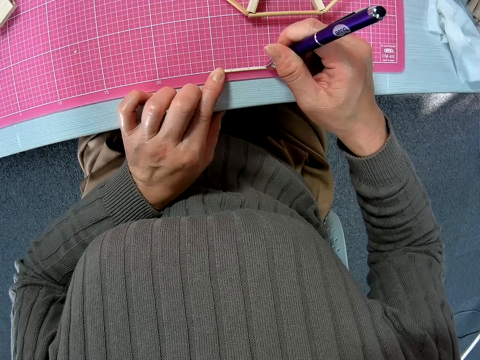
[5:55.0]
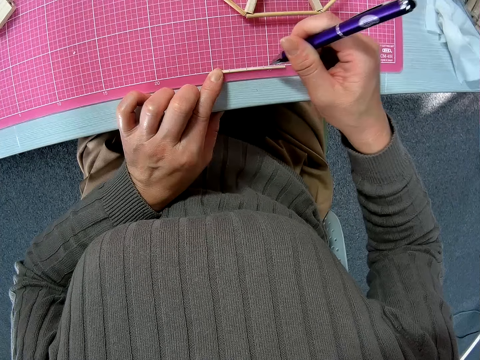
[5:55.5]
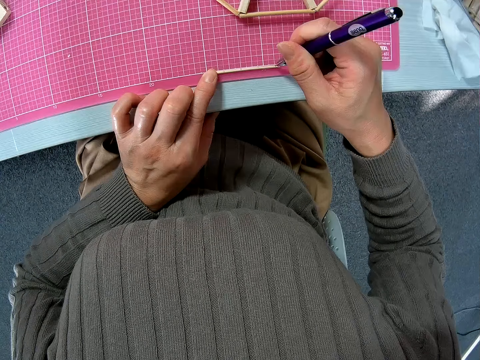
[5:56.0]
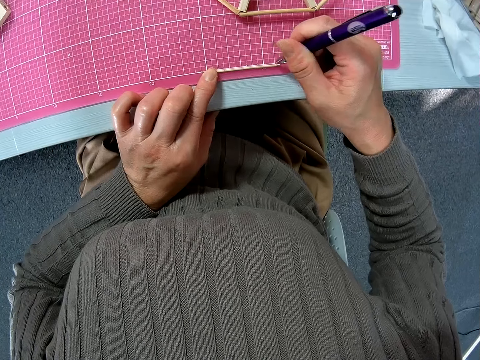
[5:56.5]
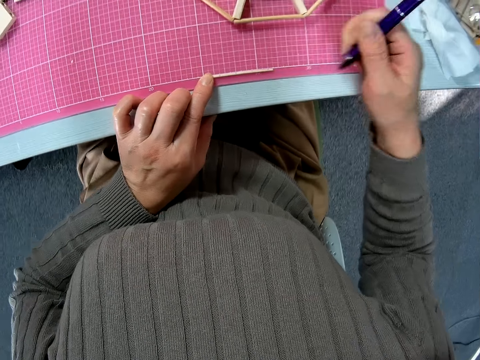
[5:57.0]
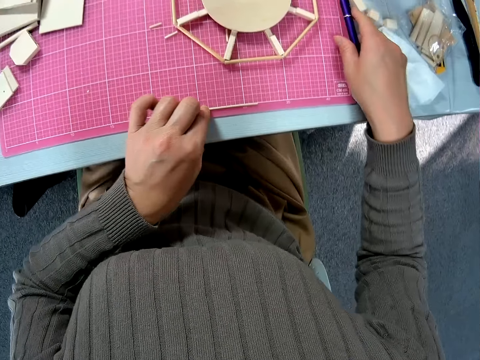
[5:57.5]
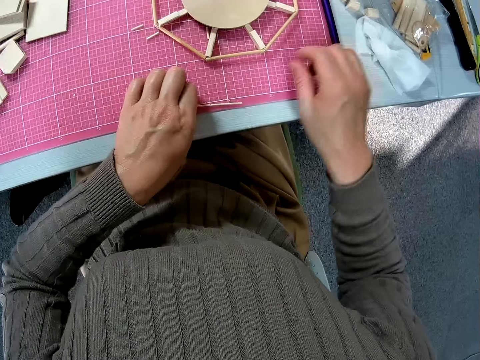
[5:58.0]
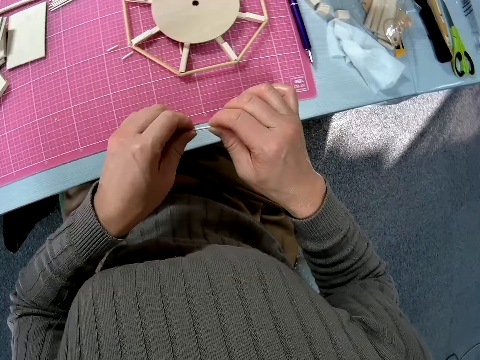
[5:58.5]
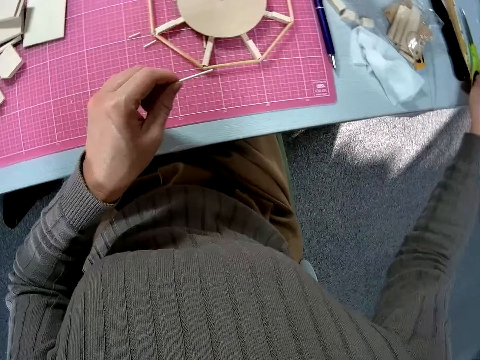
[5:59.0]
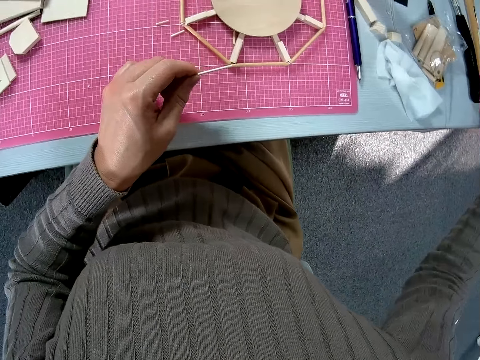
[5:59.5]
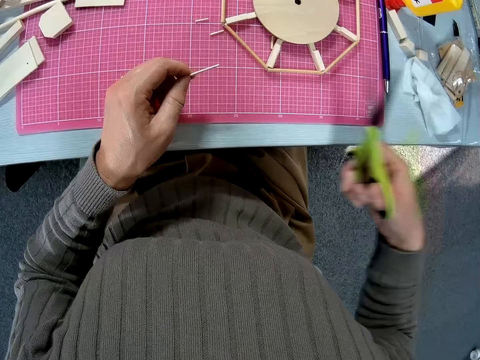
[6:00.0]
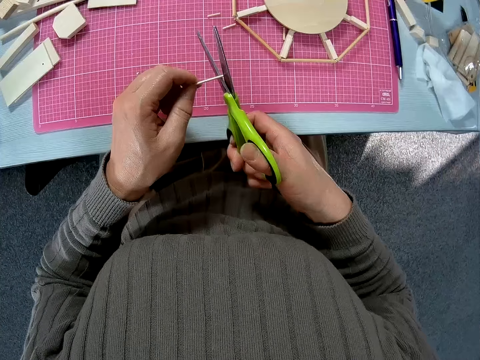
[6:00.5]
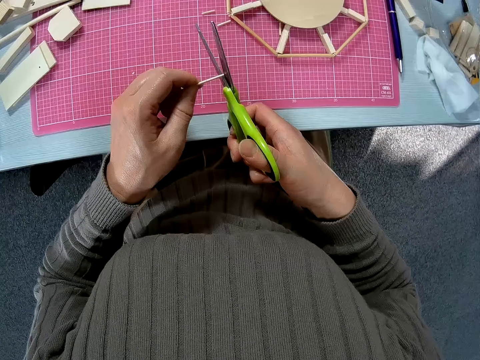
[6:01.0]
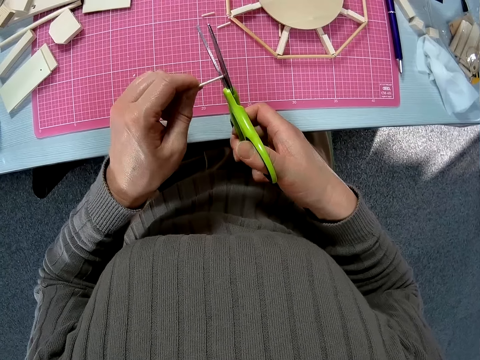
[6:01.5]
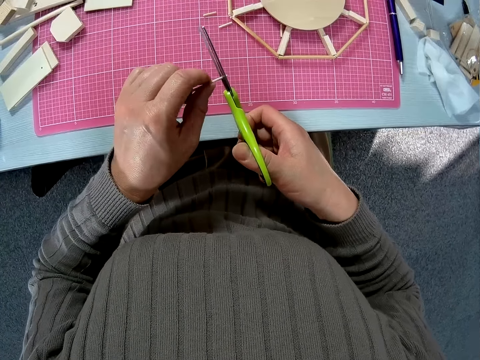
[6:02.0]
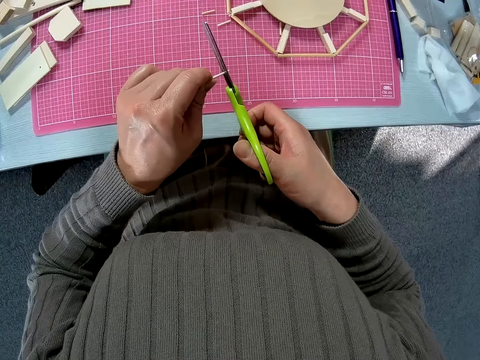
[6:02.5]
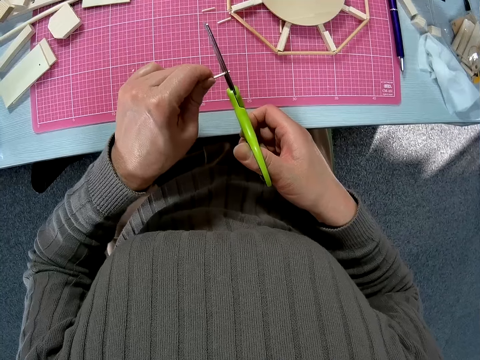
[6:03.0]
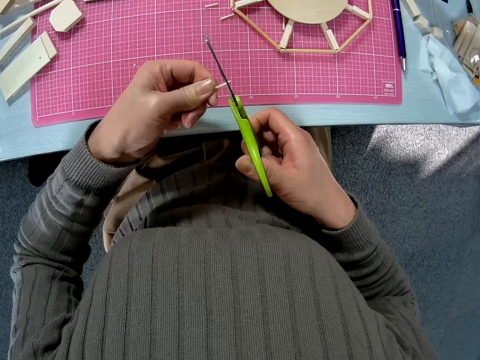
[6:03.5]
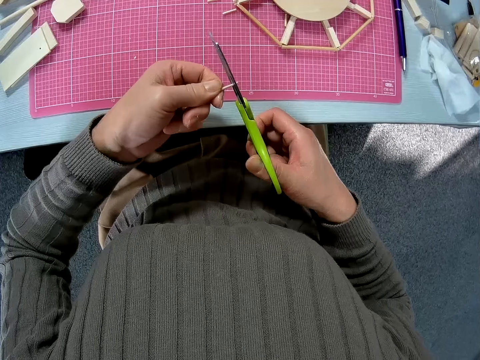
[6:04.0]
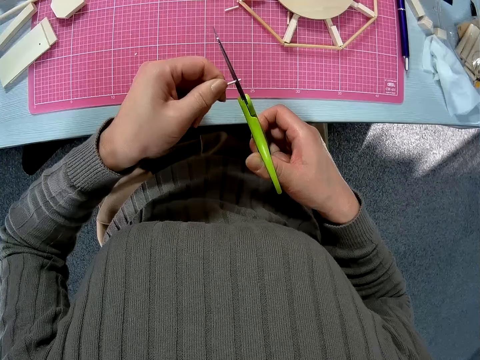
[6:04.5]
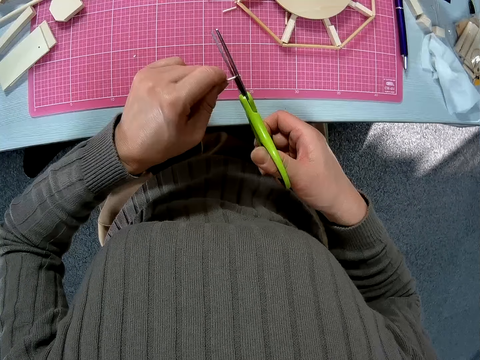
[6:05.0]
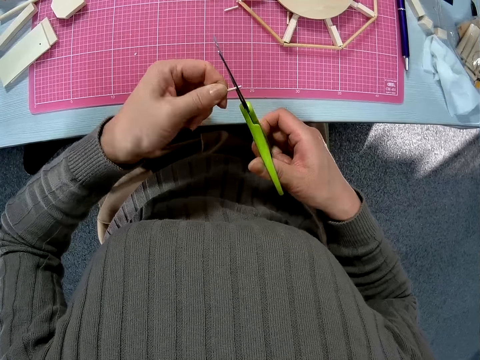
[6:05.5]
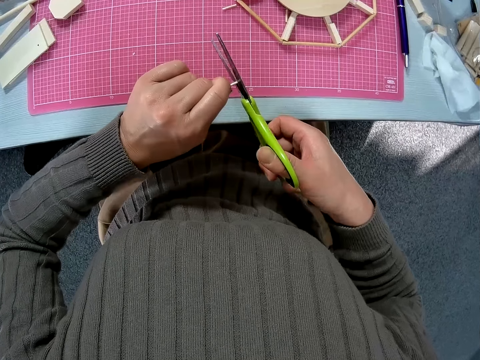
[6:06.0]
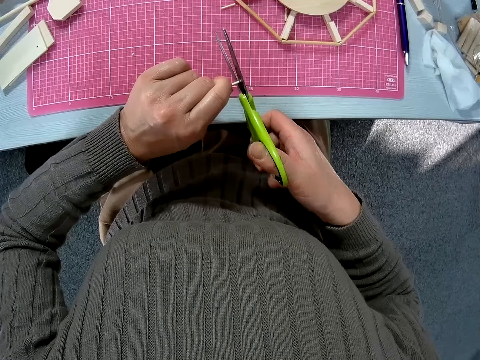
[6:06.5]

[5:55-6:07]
The camera wearer puts down a pen on a cutting mat. She picks up a wood rod from the cutting mat. She picks up the scissors from the cutting mat. She cuts the wood piece in her left hand with the scissors.

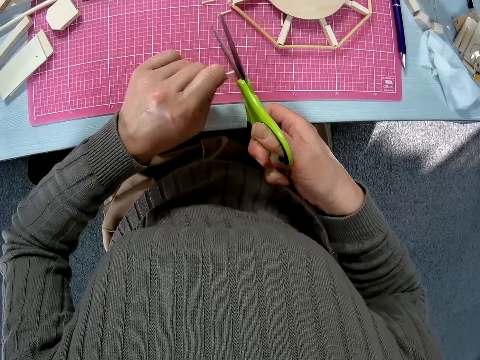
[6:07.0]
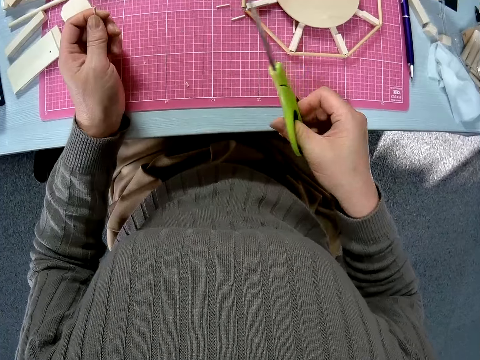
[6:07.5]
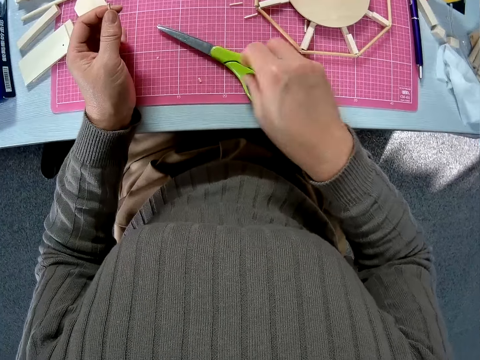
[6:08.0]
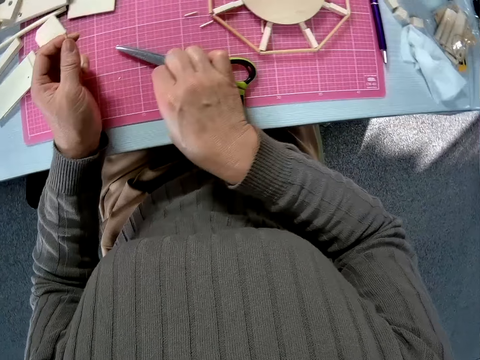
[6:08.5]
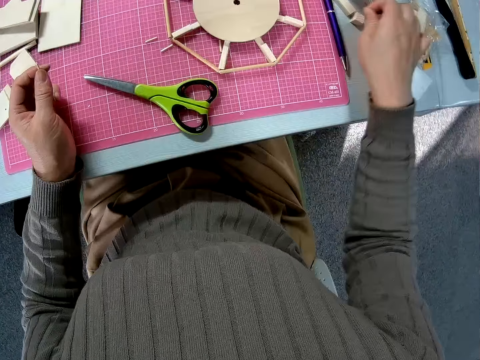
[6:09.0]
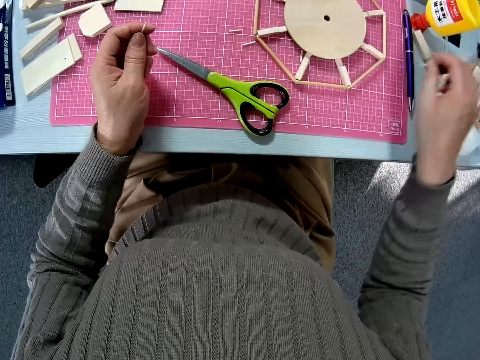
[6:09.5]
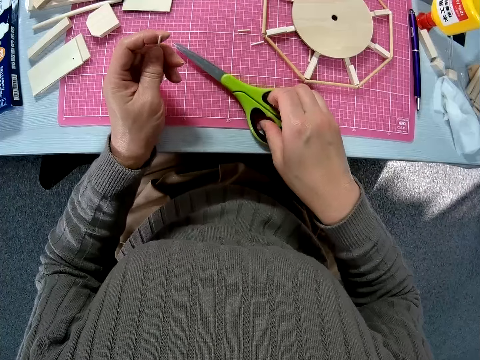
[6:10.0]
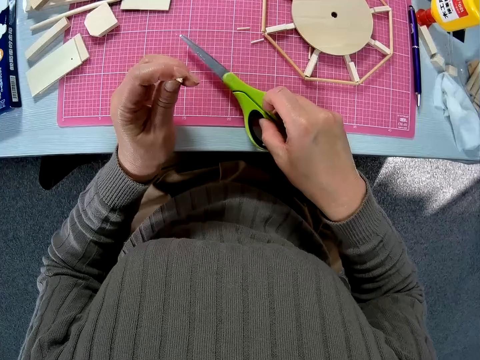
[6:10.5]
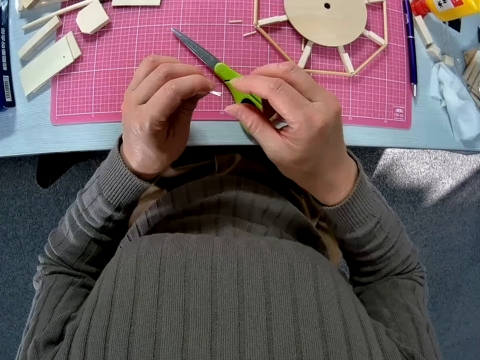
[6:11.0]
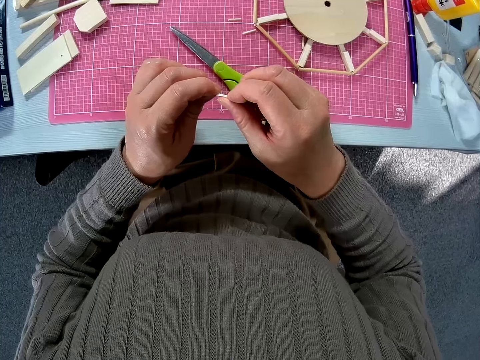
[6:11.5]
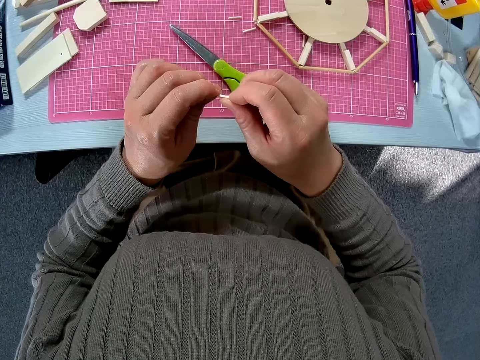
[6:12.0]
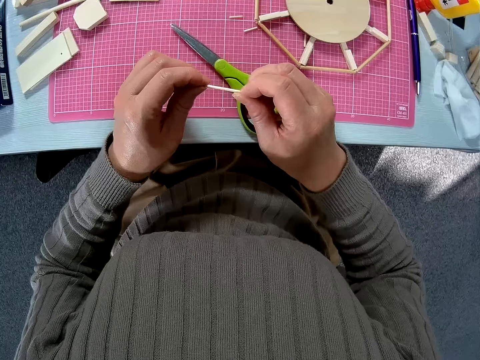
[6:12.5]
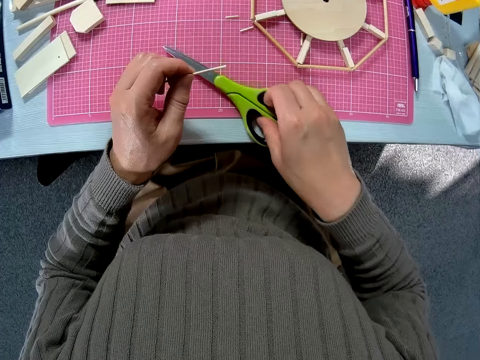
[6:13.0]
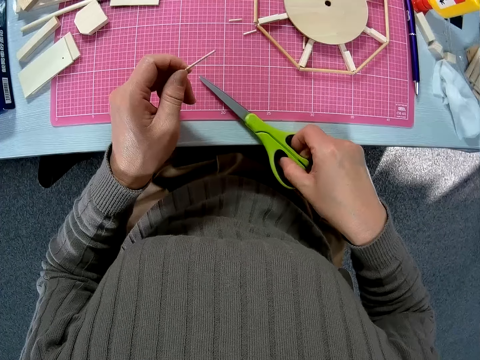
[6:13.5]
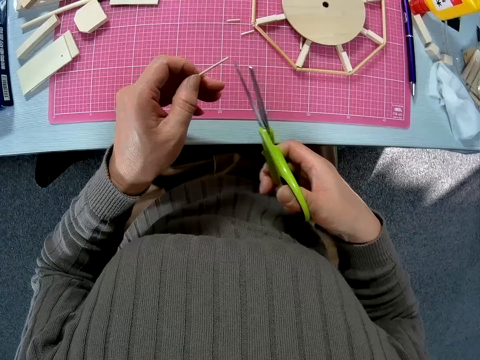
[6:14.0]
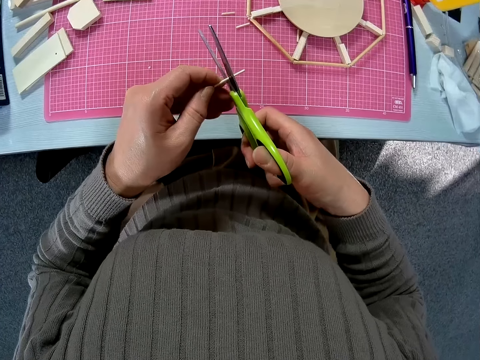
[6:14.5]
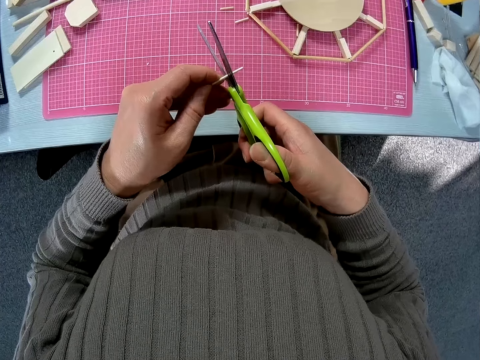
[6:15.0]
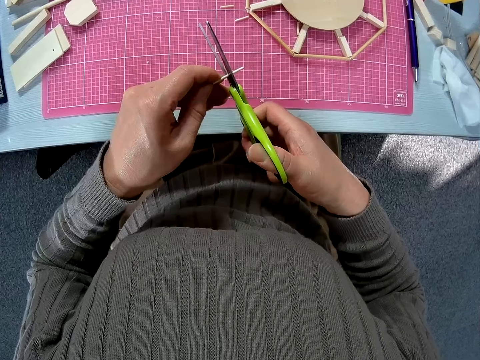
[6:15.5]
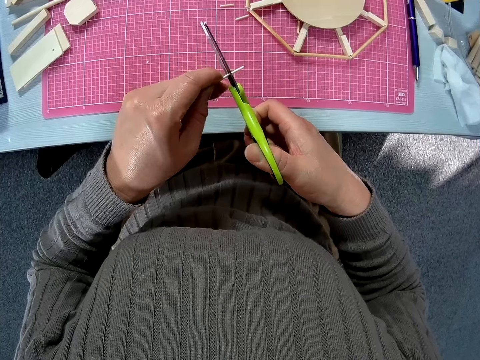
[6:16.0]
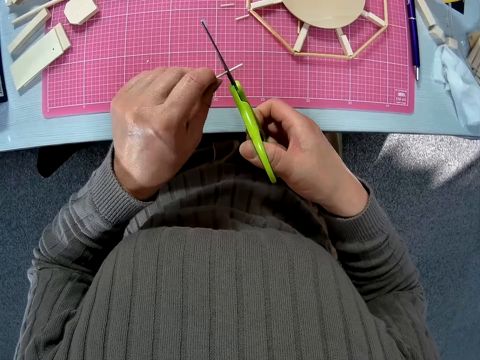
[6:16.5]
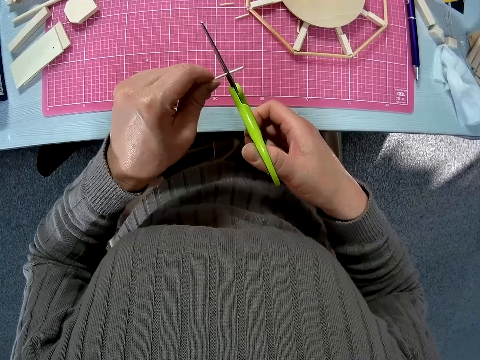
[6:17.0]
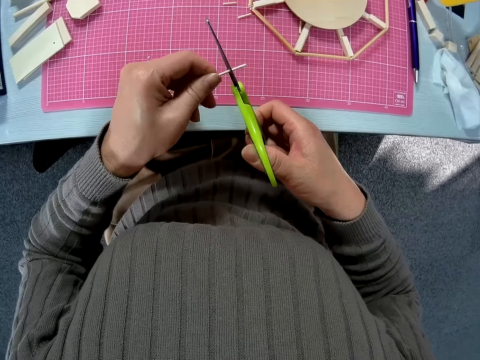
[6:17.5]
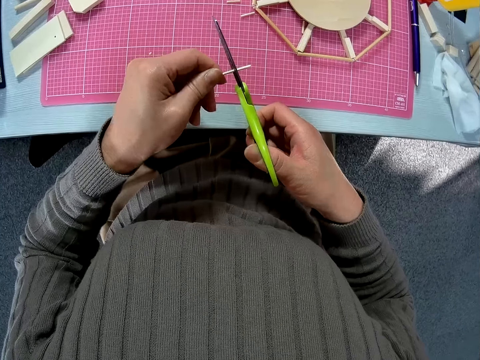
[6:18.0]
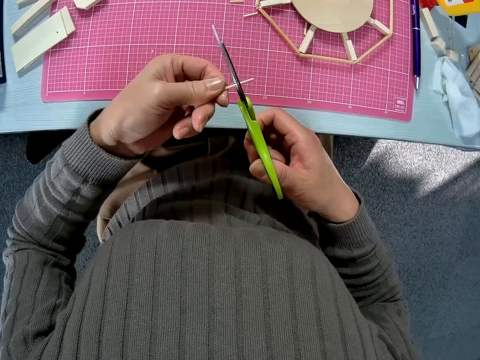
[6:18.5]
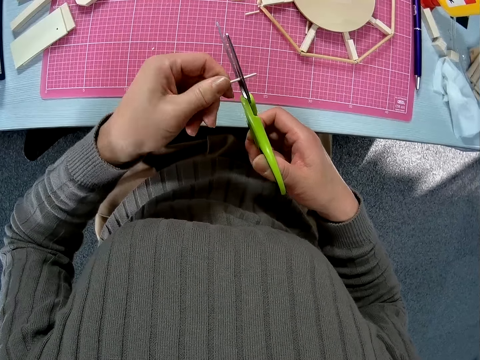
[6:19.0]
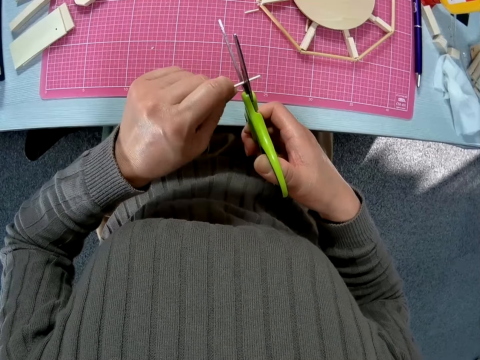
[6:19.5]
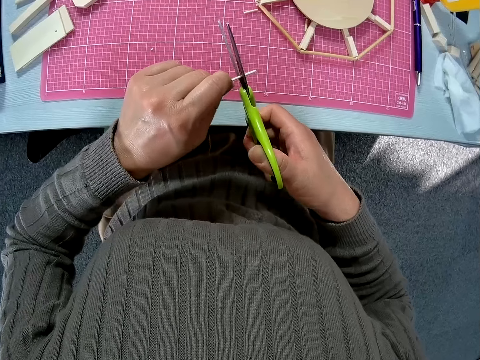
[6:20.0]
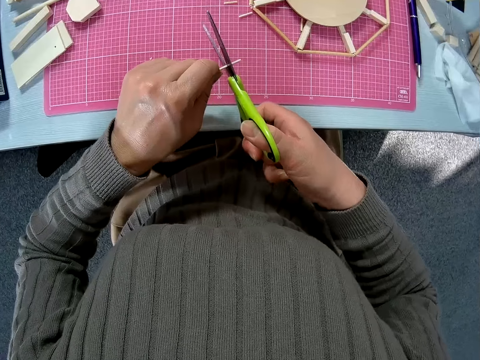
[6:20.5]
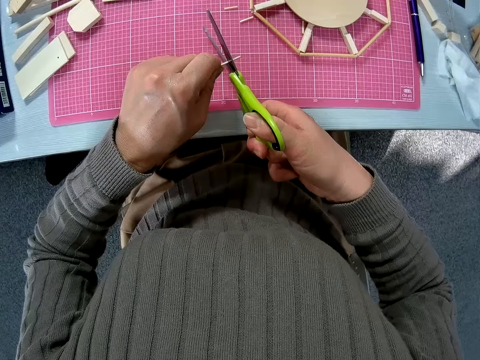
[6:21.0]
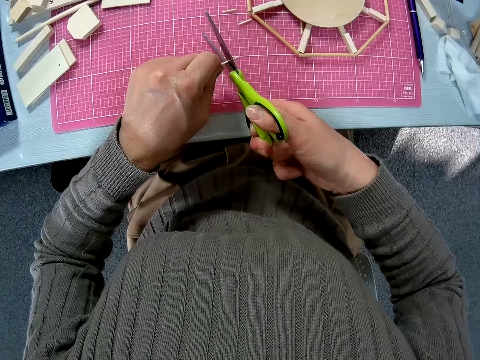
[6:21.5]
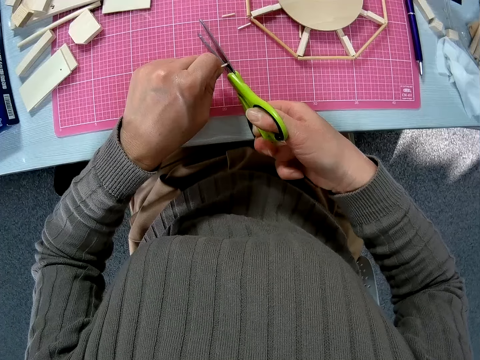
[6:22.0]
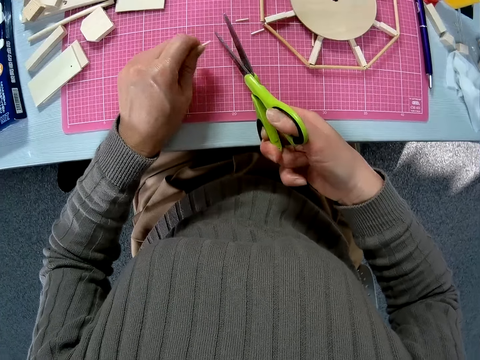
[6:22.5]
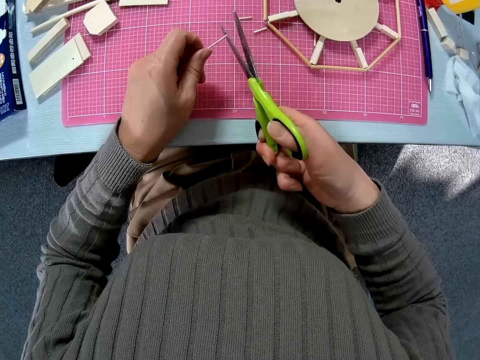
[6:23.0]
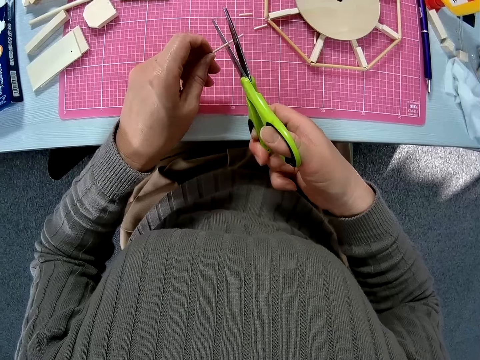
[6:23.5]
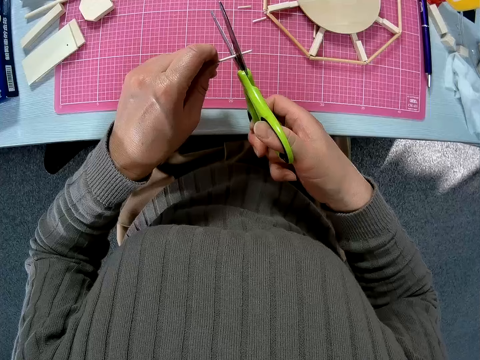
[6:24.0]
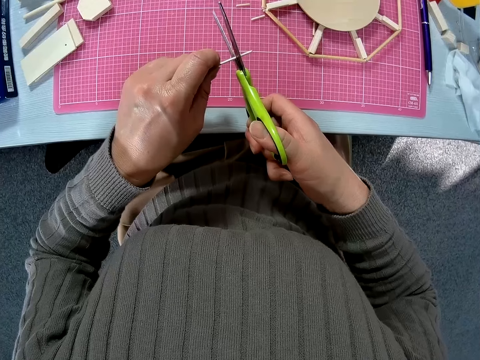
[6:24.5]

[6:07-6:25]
The camera wearer puts down the scissors on a cutting mat. She picks up a piece of wood rod from the cutting mat. She puts the piece of wood rod on the cutting mat. She holds the scissors. She moves the scissors on the cutting mat. She adjusts the tip of the wood piece in her left hand. She holds a piece of wood rod with a hand. She picks up the scissors from the cutting mat. She cuts the wood piece in her left hand with the scissors. She adjusts the wood rod on the scissors. She cuts the wood rod with the scissors.
